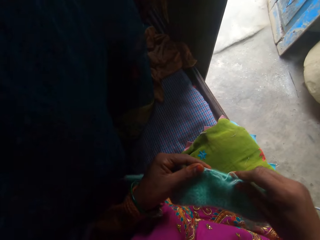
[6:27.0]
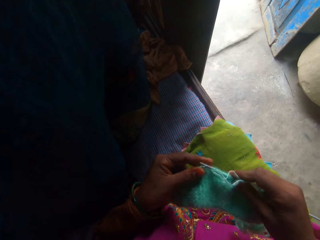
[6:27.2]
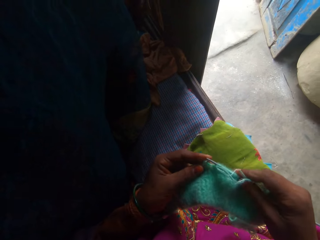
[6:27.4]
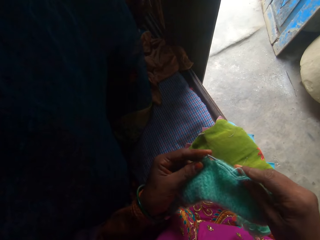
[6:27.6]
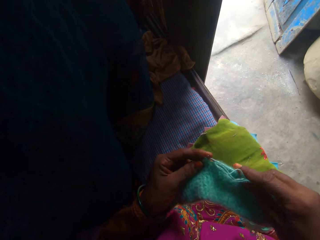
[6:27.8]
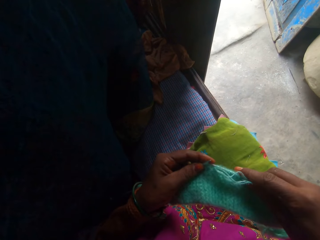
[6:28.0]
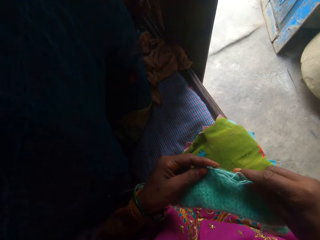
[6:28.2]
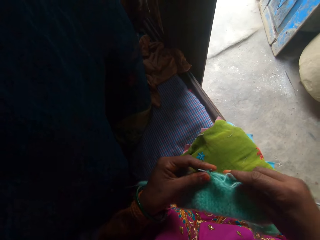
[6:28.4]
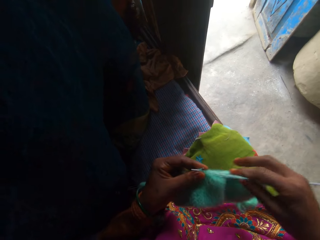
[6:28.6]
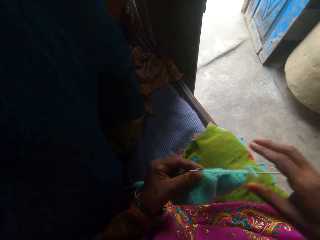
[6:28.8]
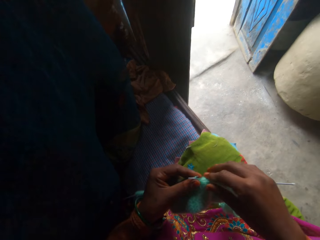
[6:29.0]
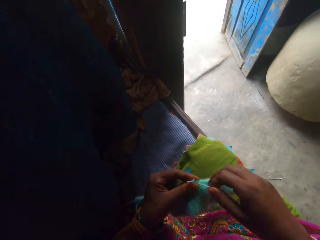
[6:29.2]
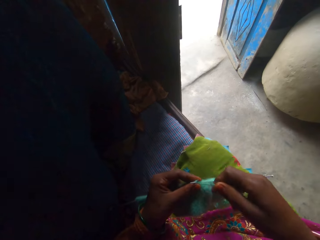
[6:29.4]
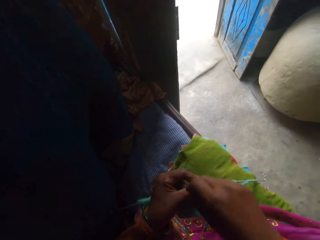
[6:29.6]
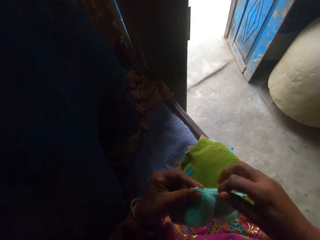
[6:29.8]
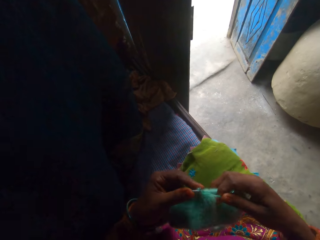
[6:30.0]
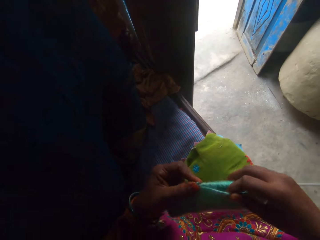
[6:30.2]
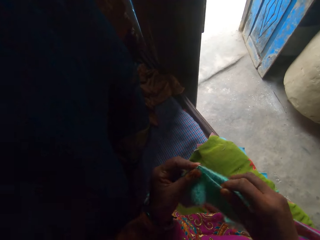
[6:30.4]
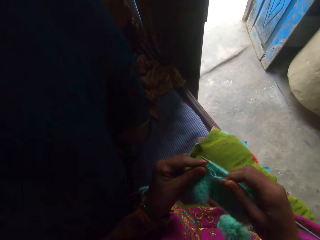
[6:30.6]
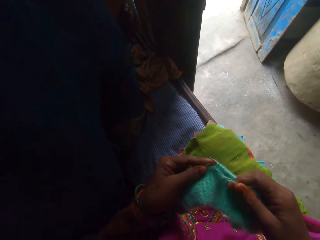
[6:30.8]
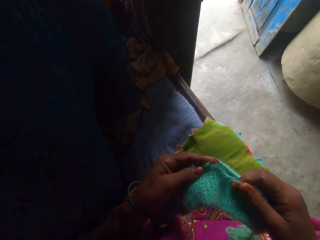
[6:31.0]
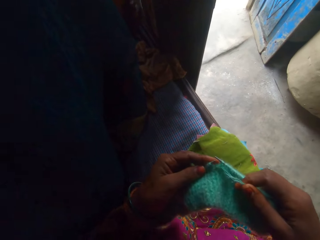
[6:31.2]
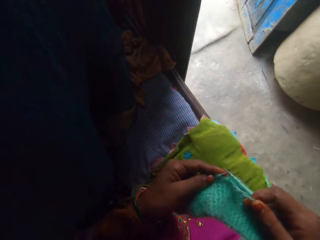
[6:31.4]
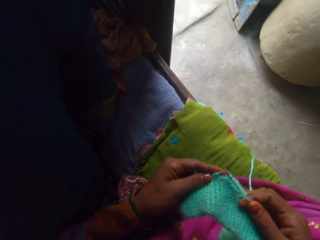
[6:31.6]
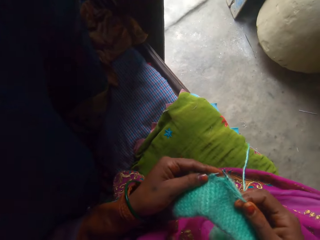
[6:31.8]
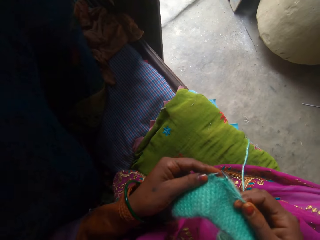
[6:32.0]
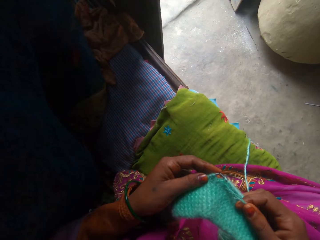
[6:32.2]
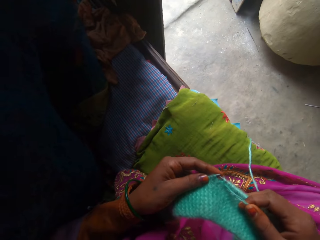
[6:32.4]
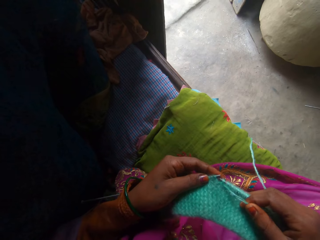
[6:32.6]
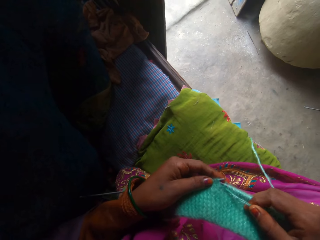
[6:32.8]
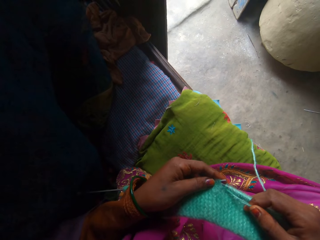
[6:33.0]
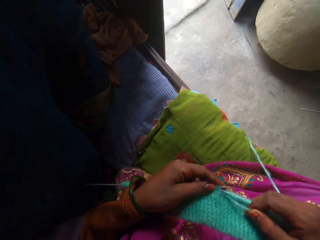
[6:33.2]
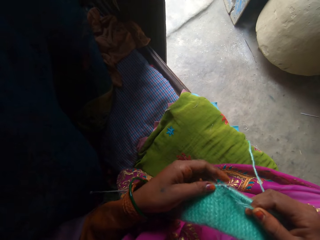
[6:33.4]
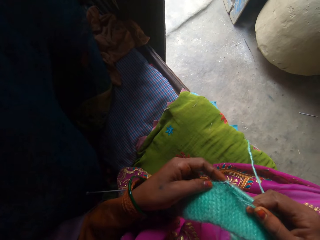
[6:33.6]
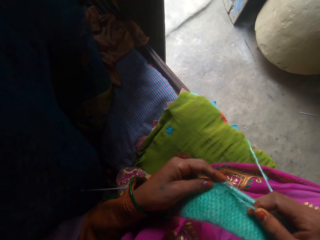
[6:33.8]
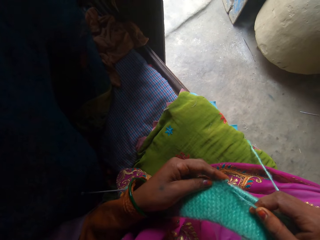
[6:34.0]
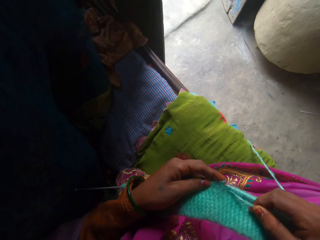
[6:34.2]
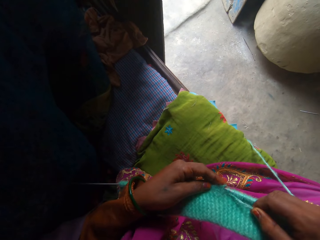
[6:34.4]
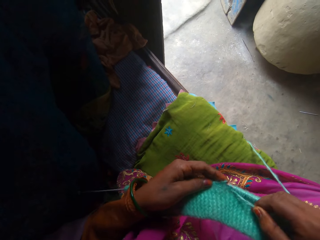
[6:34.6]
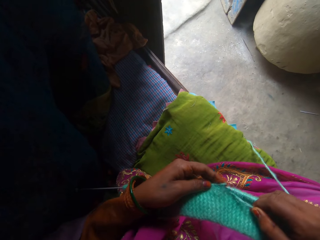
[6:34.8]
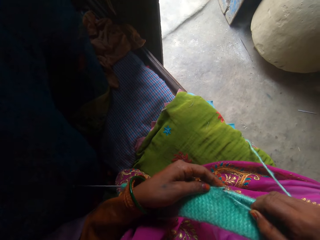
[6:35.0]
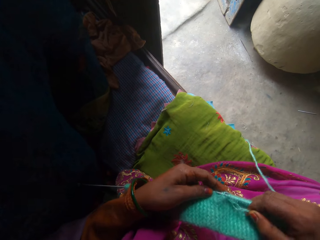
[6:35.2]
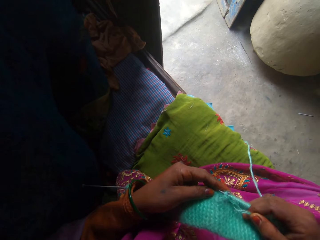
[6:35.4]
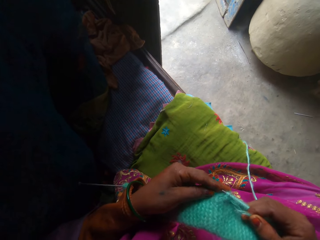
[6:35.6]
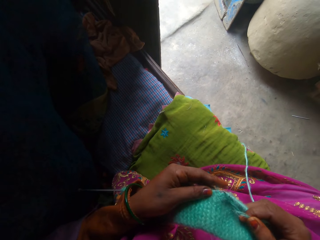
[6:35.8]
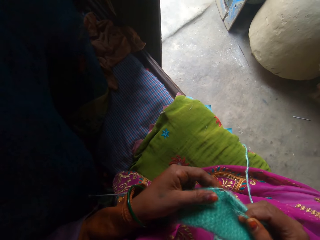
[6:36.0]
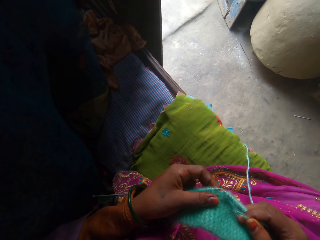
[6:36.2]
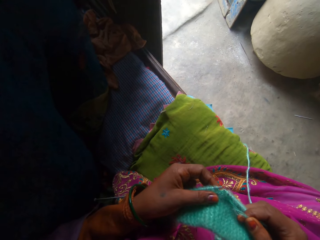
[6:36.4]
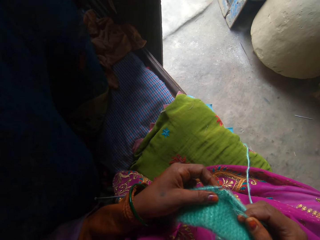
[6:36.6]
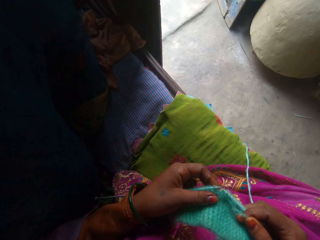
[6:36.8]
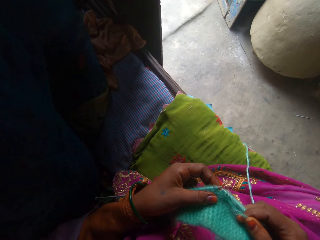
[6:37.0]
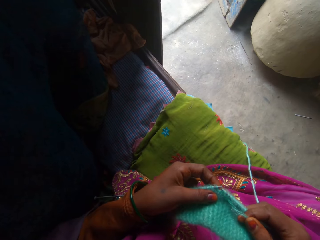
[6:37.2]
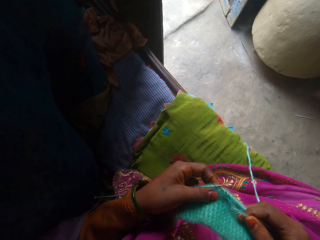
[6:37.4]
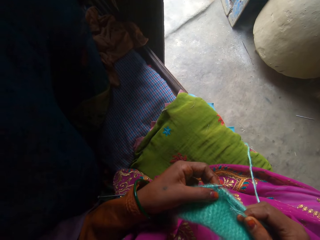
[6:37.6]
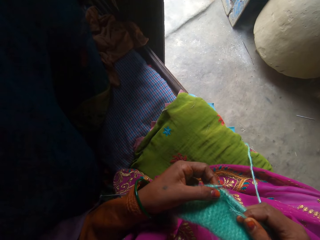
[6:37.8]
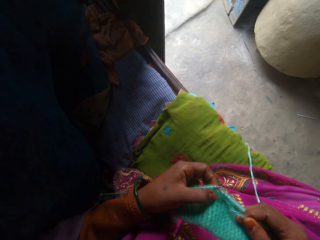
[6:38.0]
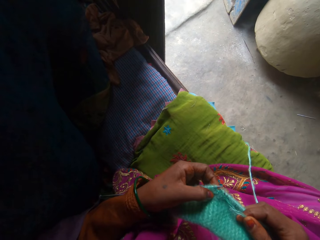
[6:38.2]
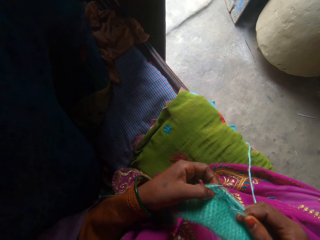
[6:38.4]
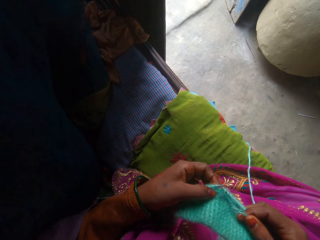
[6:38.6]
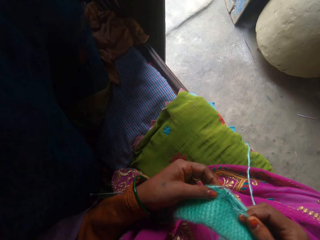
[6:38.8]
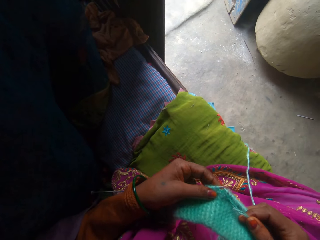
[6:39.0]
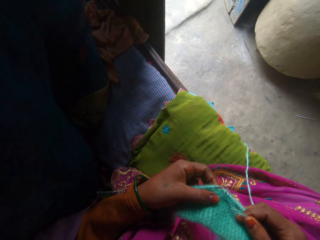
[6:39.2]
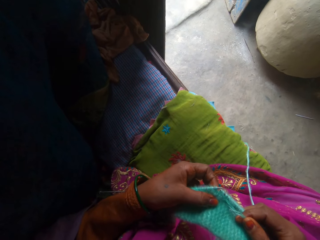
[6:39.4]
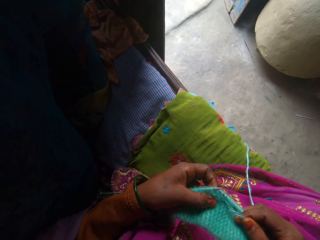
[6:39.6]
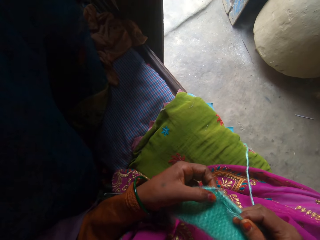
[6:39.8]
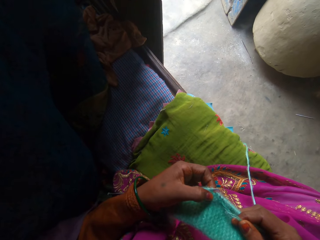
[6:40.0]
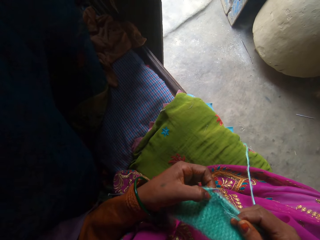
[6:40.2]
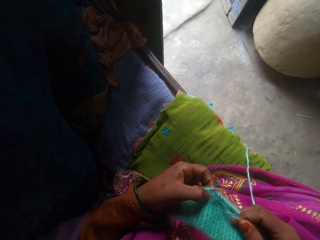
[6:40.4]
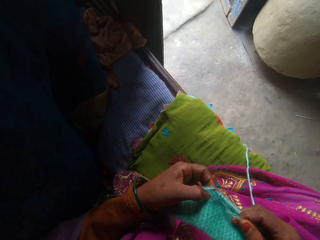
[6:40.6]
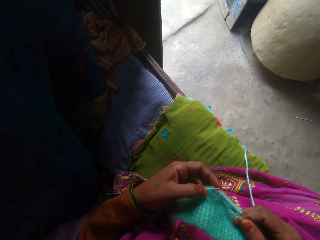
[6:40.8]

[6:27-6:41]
The camera wearer knits the fabric using the knitting needle. They adjust the yarn. They knit the fabric using the knitting needle. They inspect the fabric. They knit the fabric using the knitting needle. They adjust the fabric.

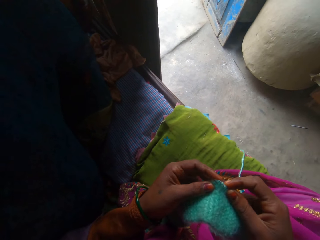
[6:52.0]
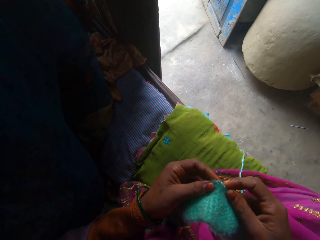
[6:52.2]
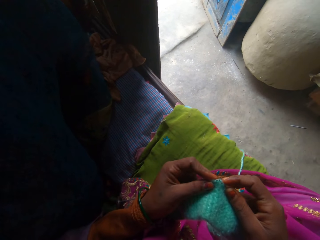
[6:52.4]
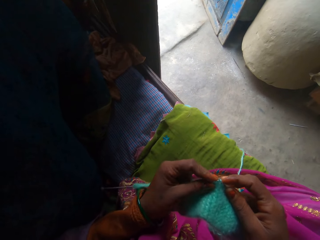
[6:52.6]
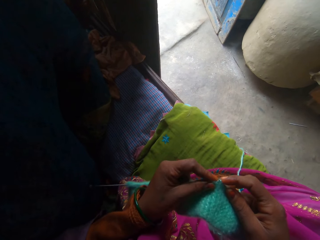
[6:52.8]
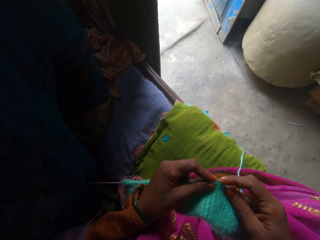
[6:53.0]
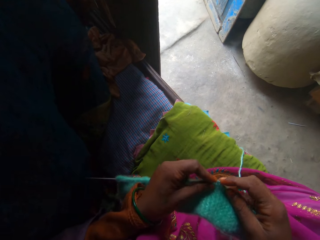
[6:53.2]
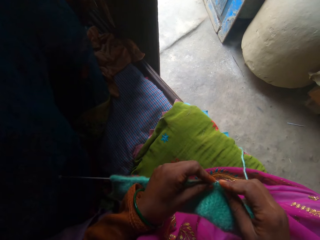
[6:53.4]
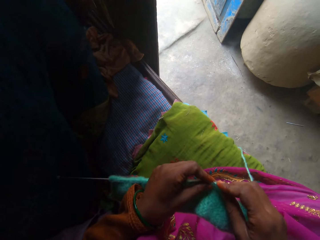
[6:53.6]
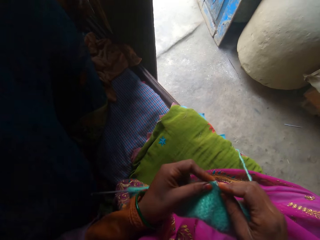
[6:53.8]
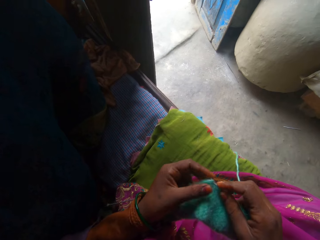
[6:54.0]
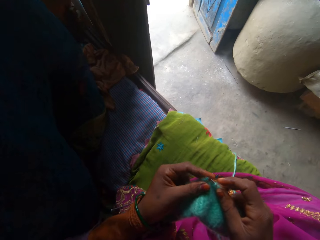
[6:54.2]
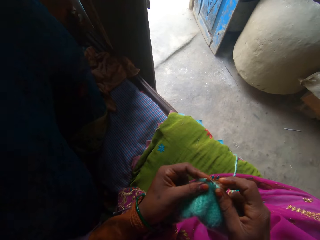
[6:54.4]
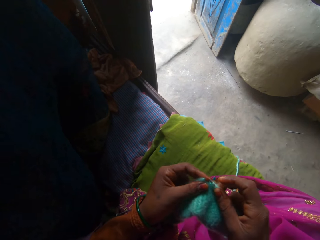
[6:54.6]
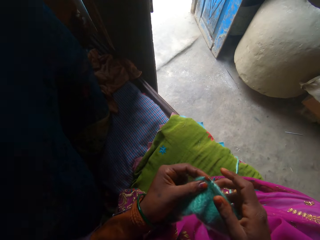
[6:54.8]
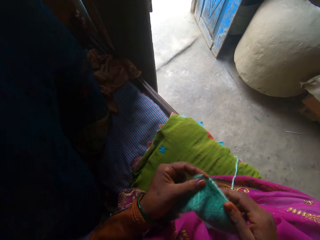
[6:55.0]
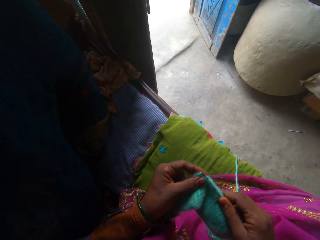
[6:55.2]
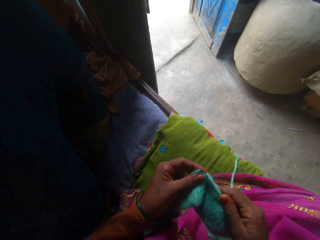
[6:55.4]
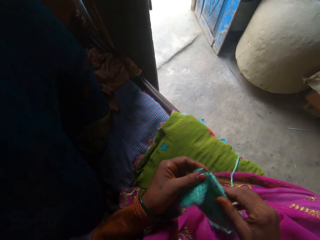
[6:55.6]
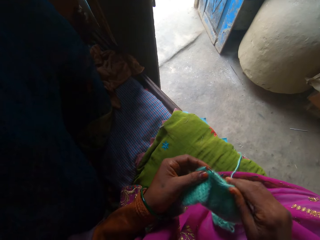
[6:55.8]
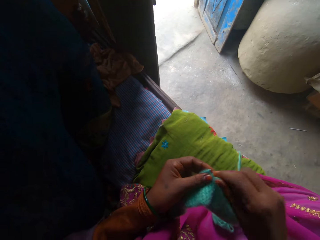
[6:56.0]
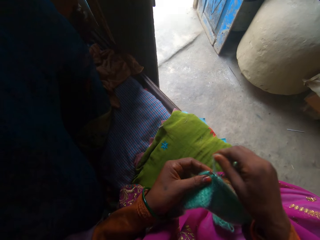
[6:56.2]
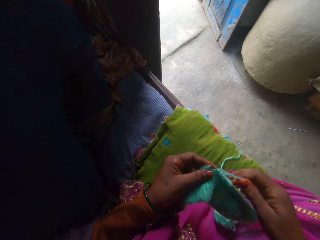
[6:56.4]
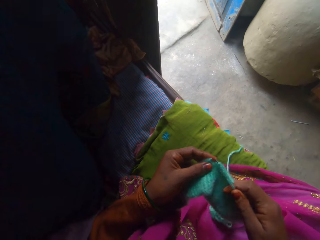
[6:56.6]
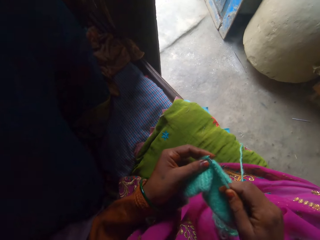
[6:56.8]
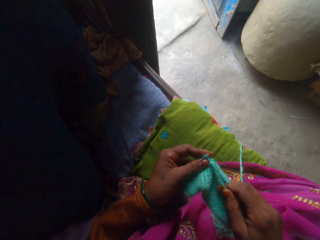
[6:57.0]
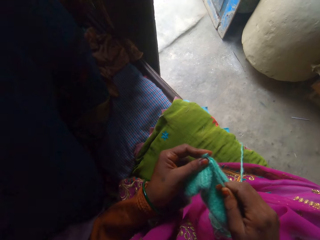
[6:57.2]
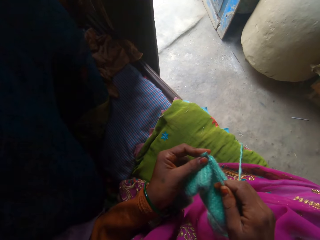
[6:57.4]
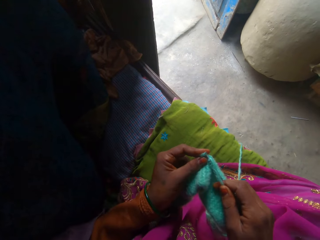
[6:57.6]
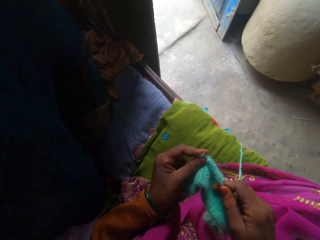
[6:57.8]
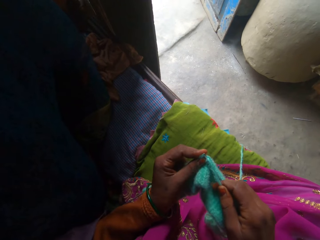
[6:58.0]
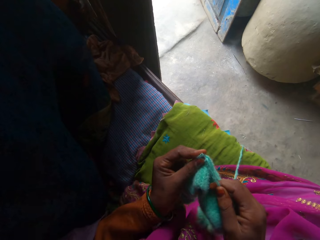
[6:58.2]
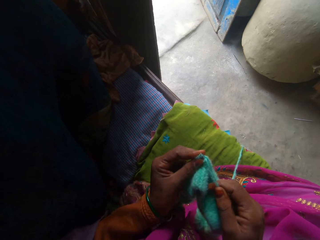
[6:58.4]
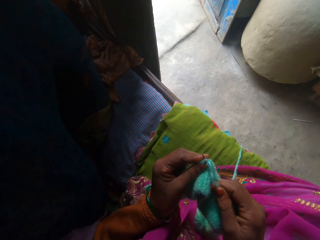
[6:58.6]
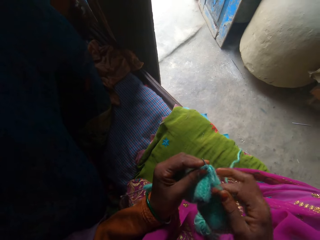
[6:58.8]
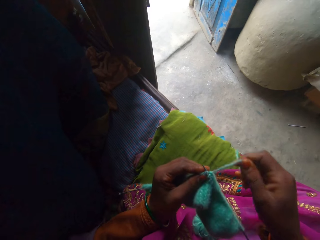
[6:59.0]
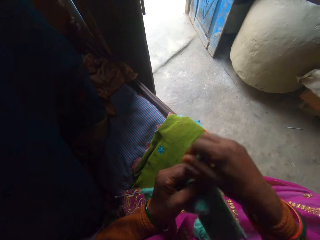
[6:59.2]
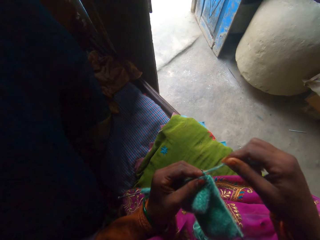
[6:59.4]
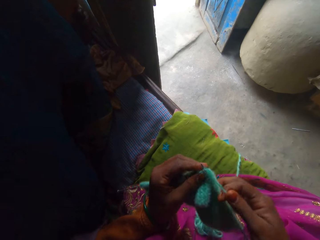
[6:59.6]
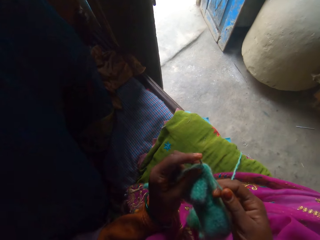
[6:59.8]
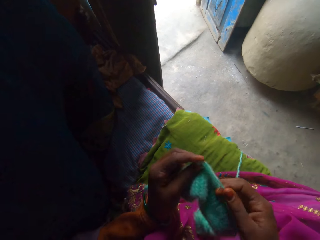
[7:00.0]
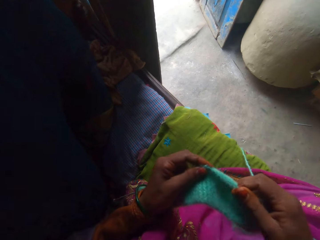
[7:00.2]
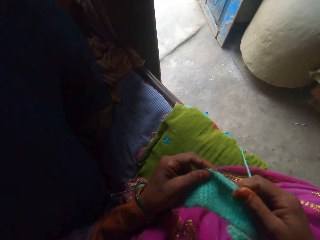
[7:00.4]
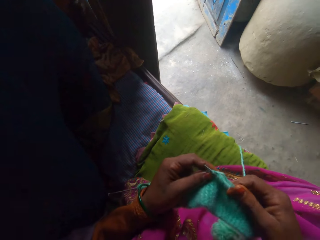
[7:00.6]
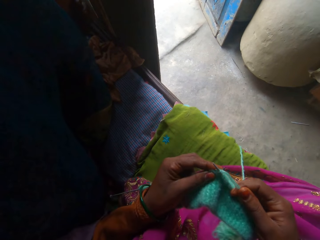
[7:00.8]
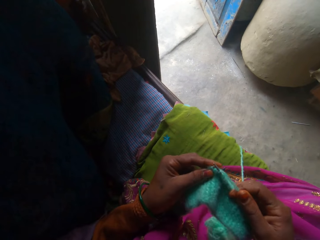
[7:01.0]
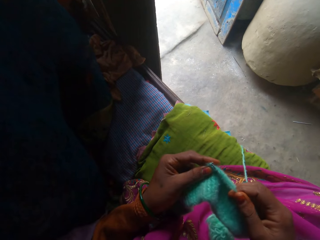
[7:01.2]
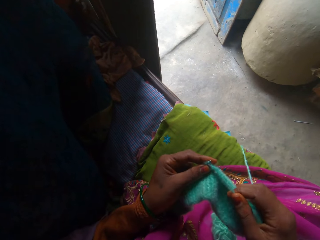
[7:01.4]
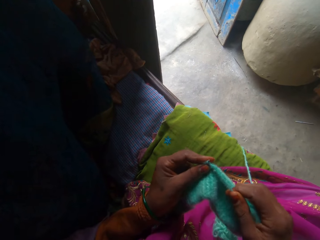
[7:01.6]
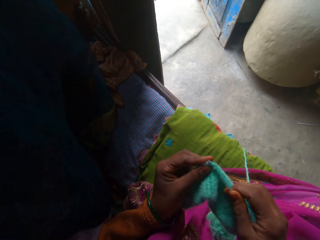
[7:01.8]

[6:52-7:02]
The camera wearer adjusts the yarn. They knit the fabric using the knitting needle. They adjust the yarn. They knit the fabric using the knitting needle.
